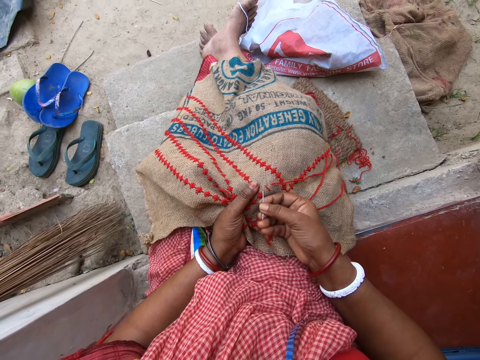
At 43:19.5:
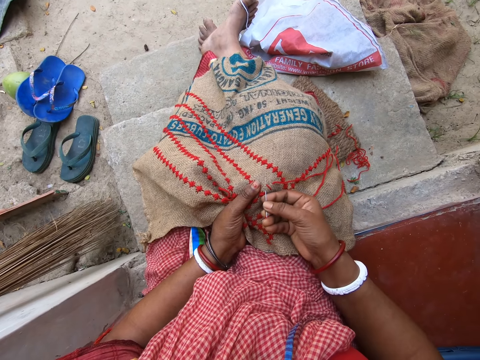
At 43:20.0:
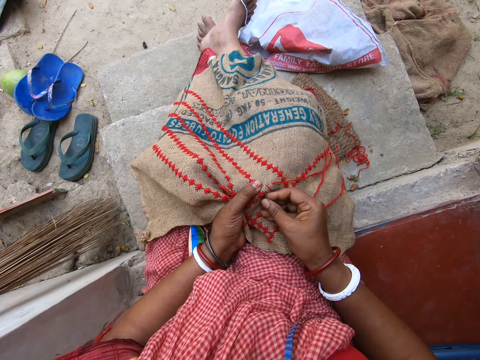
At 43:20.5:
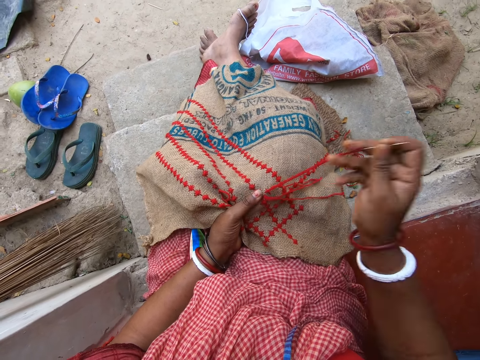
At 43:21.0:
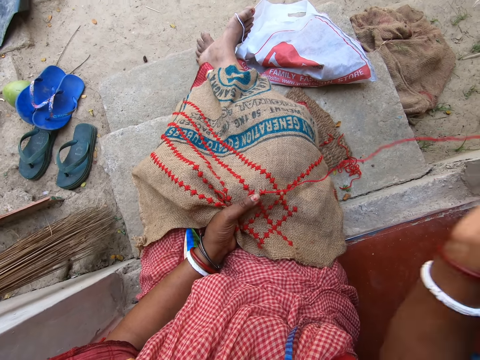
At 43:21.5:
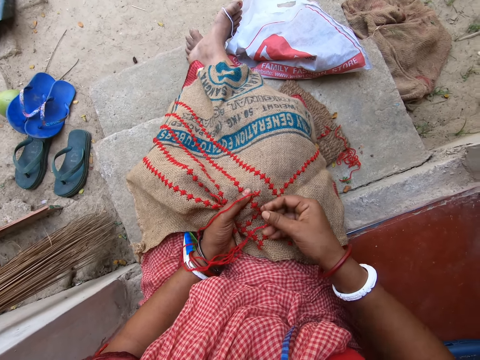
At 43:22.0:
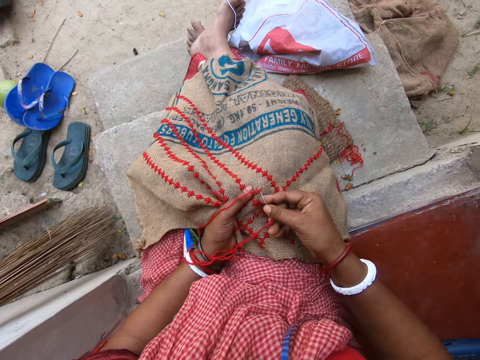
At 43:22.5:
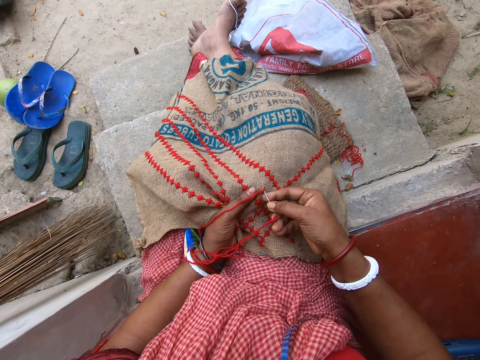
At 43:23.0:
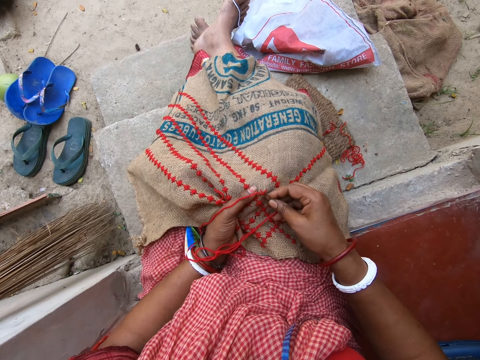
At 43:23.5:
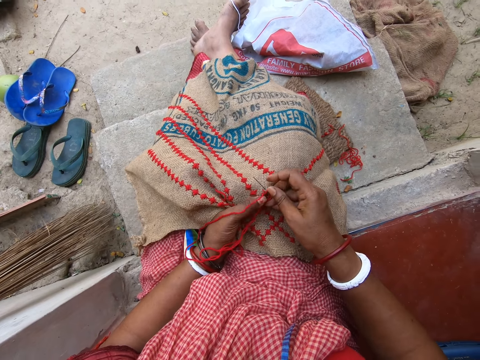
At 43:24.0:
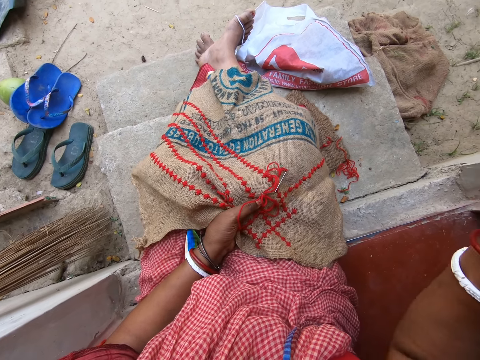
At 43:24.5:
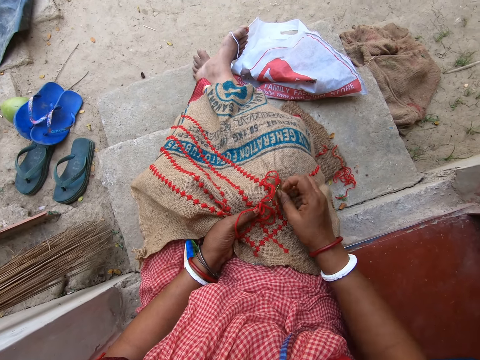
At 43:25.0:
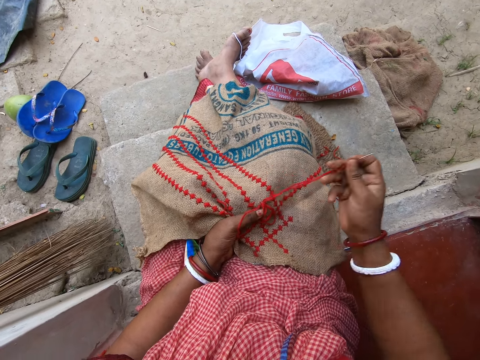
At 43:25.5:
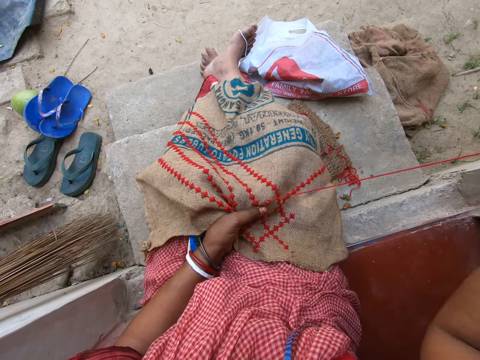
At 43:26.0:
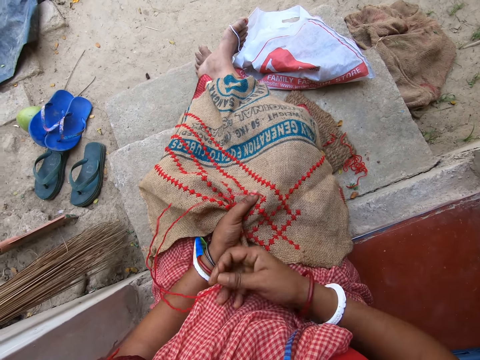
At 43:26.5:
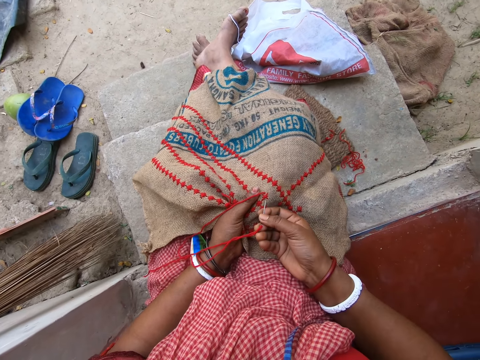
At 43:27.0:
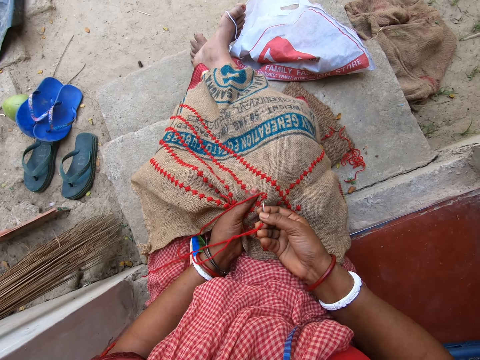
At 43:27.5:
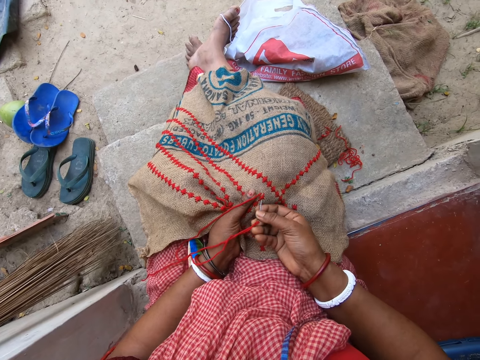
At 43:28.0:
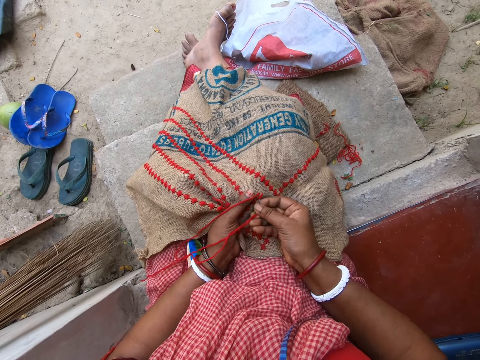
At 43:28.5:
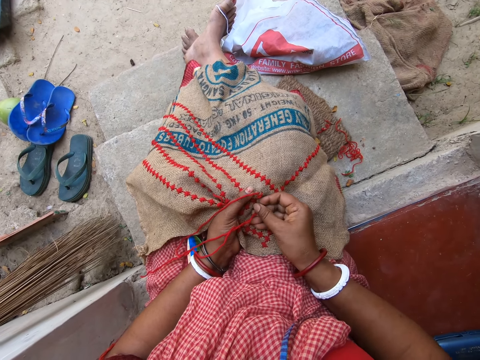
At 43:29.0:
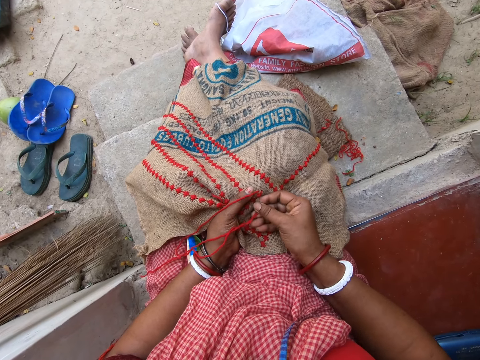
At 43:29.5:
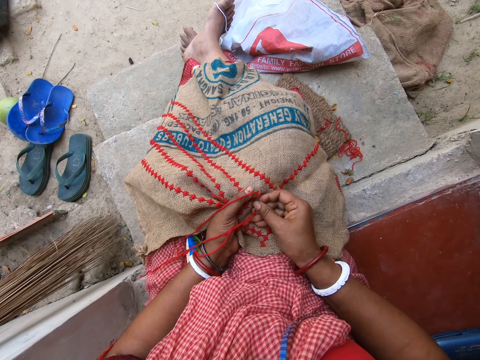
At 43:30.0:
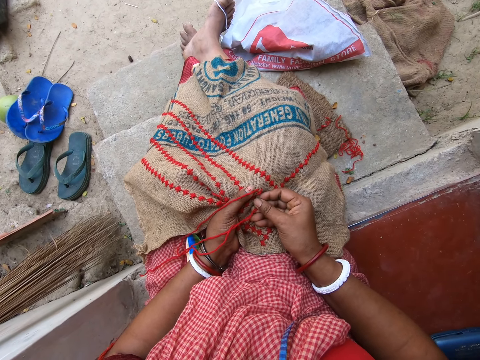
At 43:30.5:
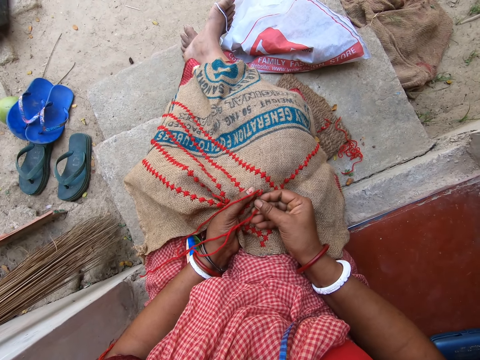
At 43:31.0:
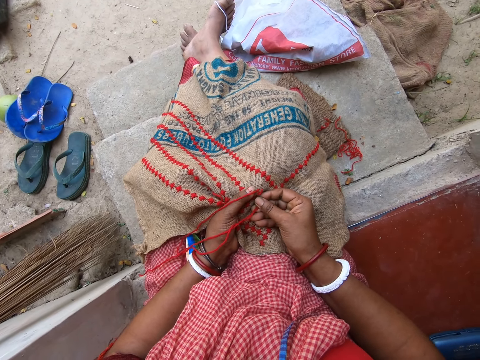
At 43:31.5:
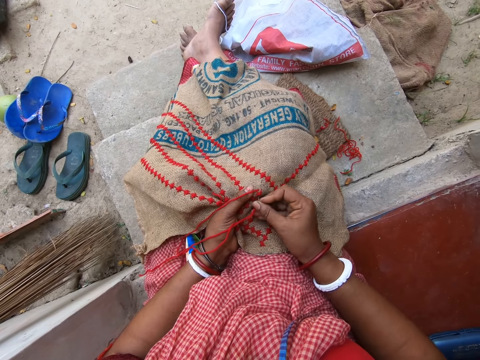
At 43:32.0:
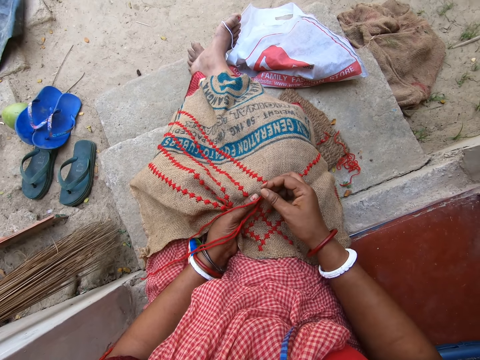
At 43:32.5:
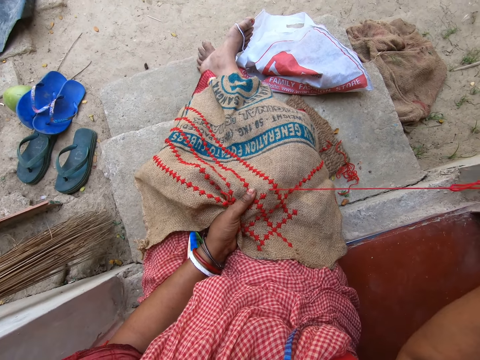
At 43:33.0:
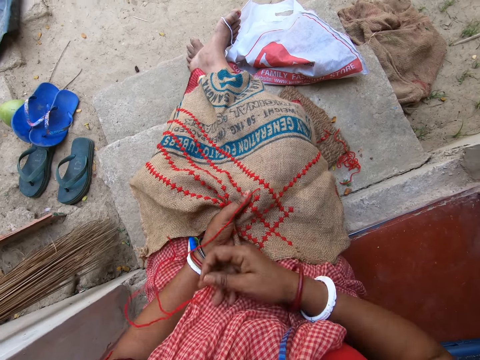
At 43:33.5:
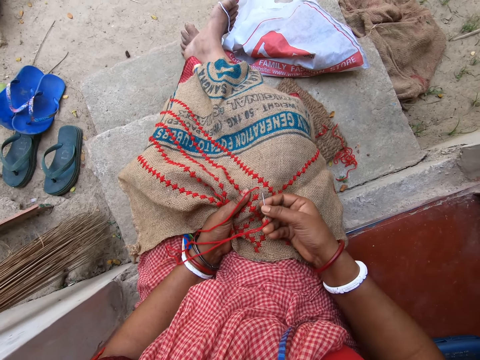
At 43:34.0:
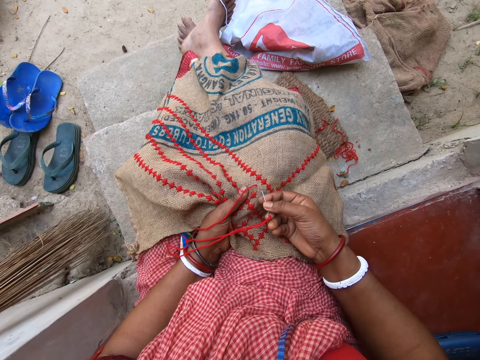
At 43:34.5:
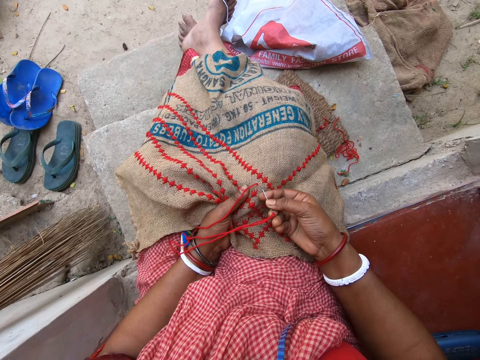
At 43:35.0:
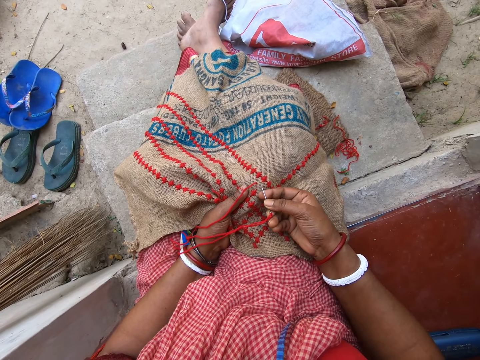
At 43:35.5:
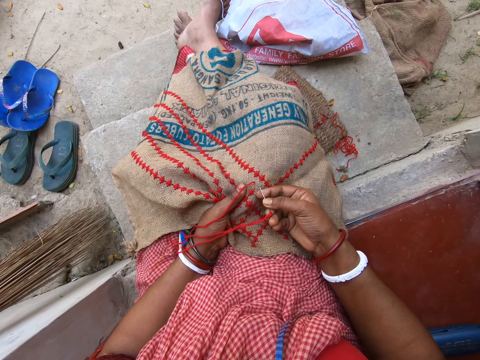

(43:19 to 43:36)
The camera wearer inserts the needle in her right hand in the jute sack on her lap. She pulls the needle from the jute sack on her lap with her right hand. She adjusts the wool thread in the needle with her right hand. She inserts the needle in her right hand in the jute sack on her lap. She pulls the needle from the jute sack on her lap with her right hand. She drops the needle on the jute sack on her lap with her right hand. She picks up the needle from the jute sack with her right hand. She pulls the needle from the jute sack on her lap with her right hand. She adjusts the wool thread in the needle with her right hand. She inserts the needle in her right hand in the jute sack on her lap. She pulls the needle from the jute sack on her lap with her right hand. She adjusts the wool thread in the needle with her right hand. She inserts the needle in her right hand in the jute sack on her lap.

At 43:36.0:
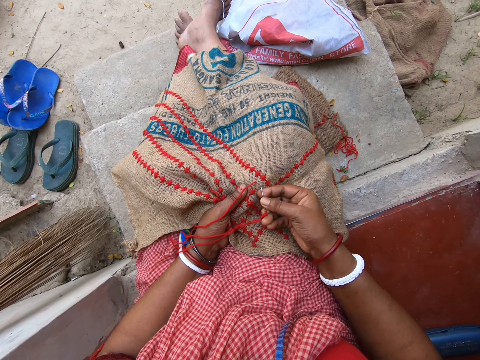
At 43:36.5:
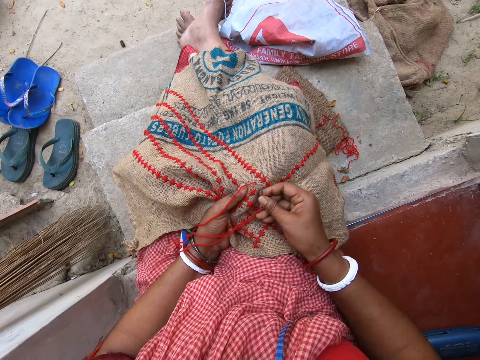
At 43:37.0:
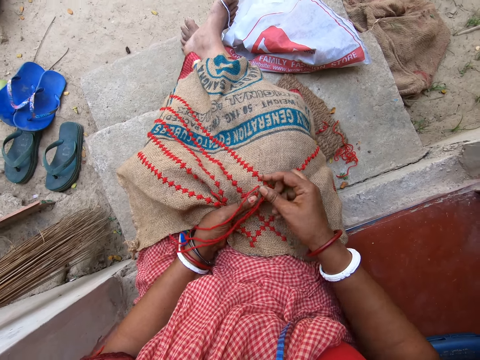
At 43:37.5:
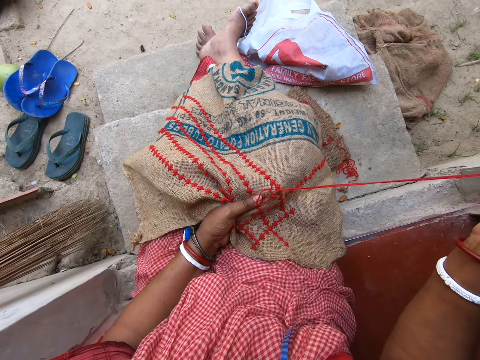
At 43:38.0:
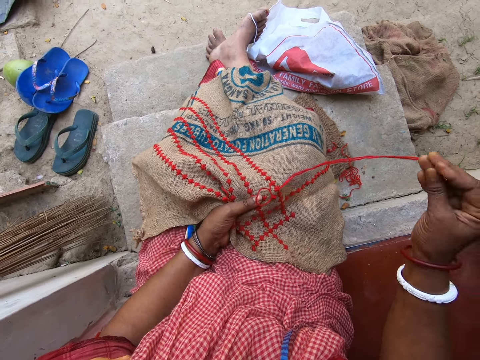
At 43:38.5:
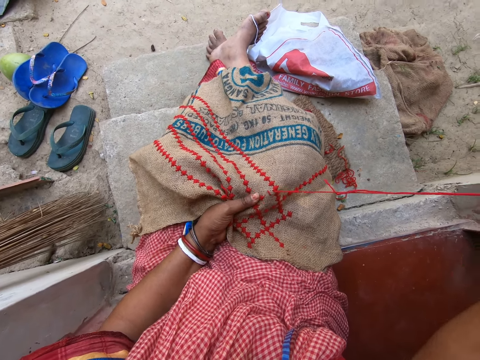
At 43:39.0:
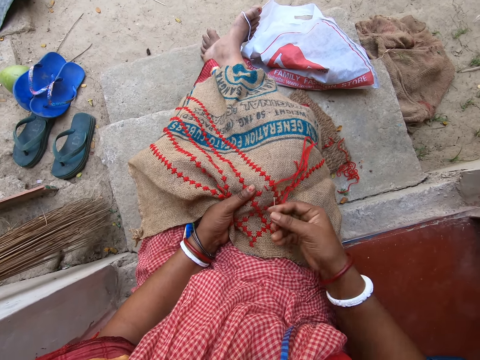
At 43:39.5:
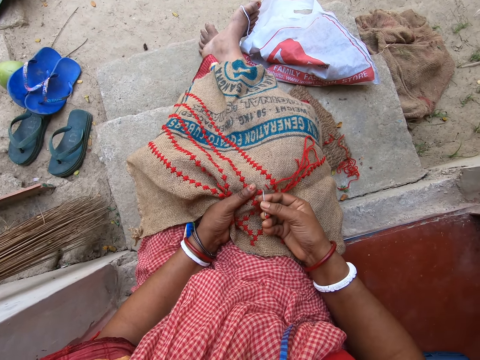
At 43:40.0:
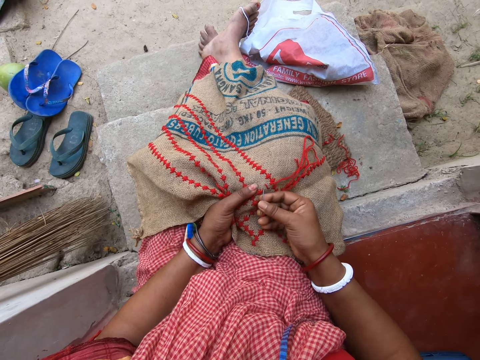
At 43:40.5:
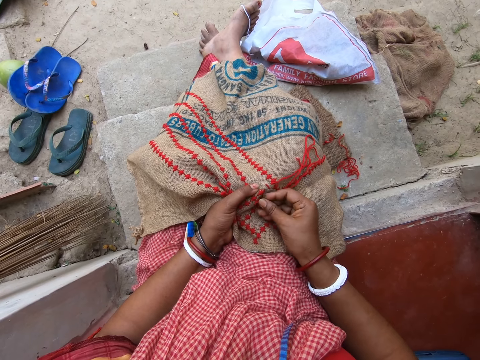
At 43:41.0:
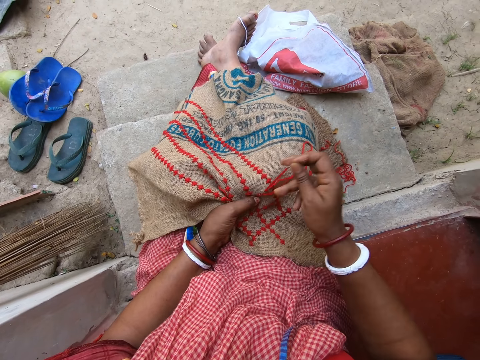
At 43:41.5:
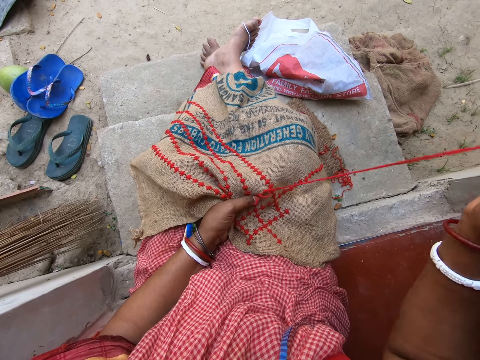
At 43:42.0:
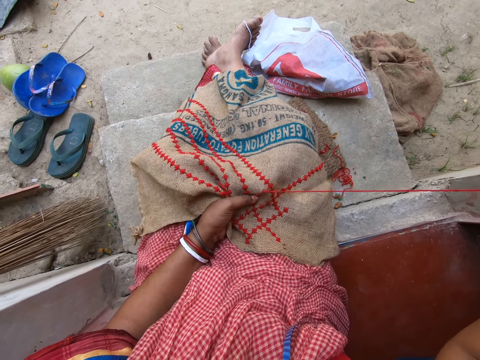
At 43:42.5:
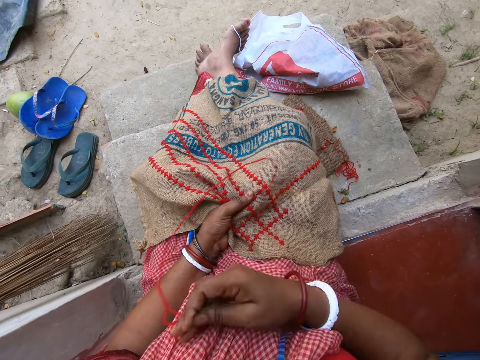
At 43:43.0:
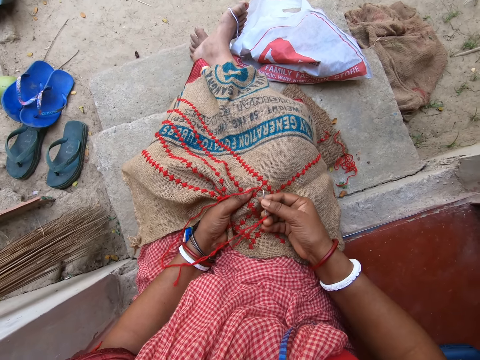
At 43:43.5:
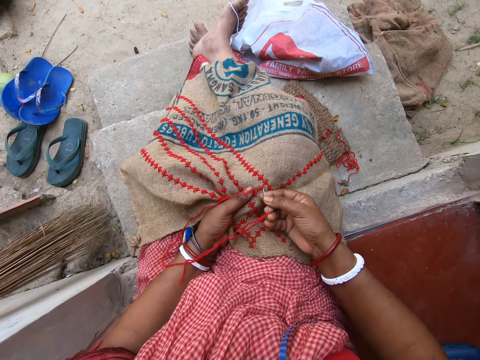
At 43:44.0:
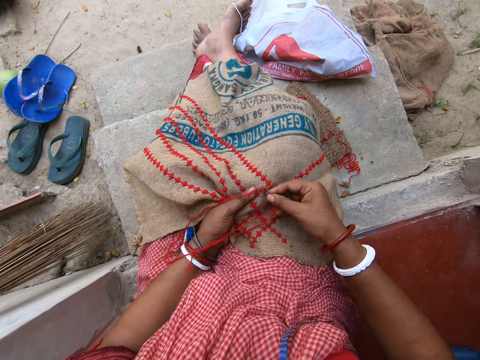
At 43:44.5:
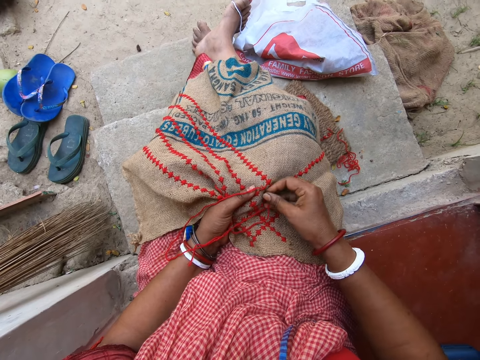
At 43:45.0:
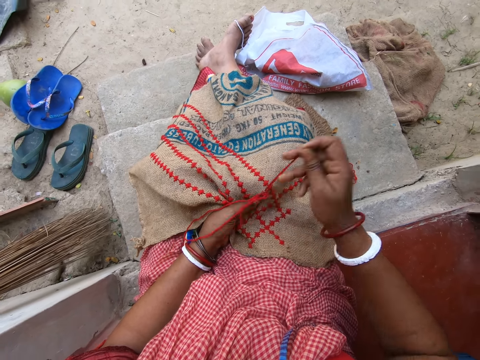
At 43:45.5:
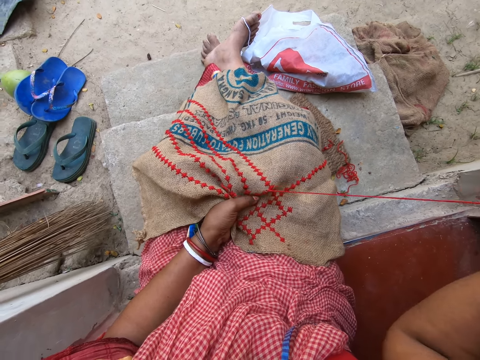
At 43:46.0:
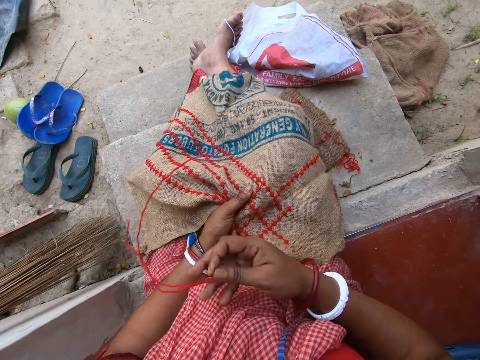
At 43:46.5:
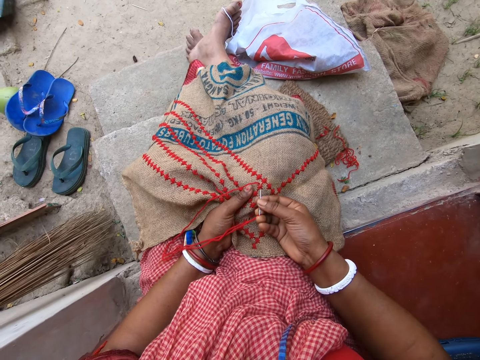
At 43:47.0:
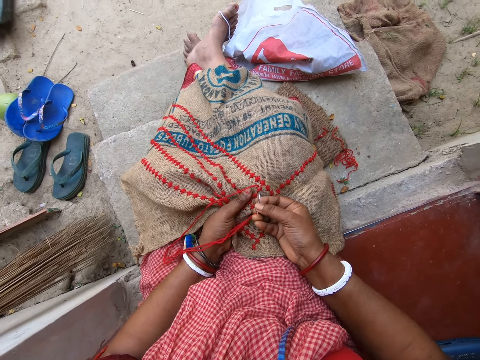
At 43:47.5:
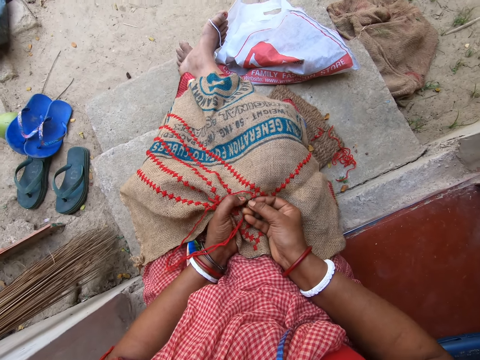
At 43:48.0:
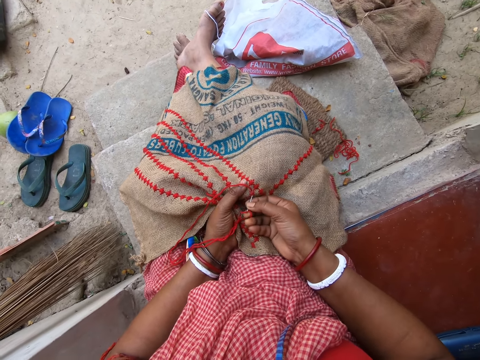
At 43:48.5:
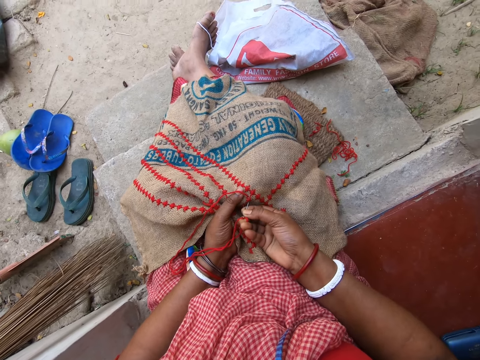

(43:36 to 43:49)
The camera wearer pulls the needle from the jute sack on her lap with her right hand. She inserts the needle in her right hand in the jute sack on her lap. She pulls the needle from the jute sack on her lap with her right hand. She adjusts the wool thread in the needle with her right hand. She inserts the needle in her right hand in the jute sack on her lap. She pulls the needle from the jute sack on her lap with her right hand. She adjusts the wool thread in the needle with her right hand. She inserts the needle in her right hand in the jute sack on her lap.
